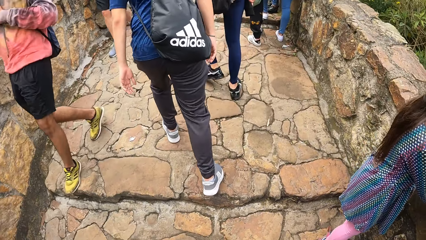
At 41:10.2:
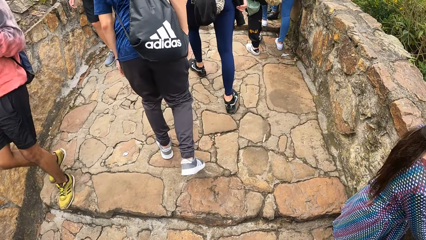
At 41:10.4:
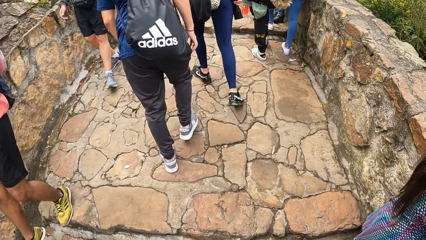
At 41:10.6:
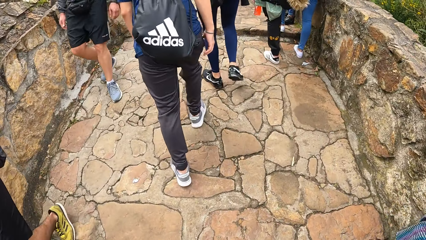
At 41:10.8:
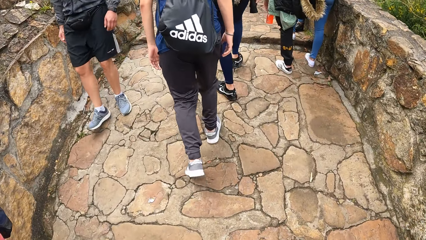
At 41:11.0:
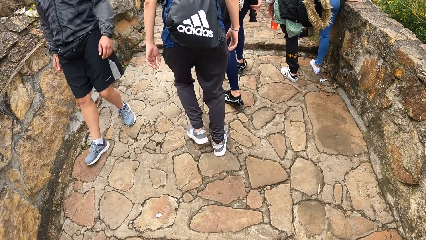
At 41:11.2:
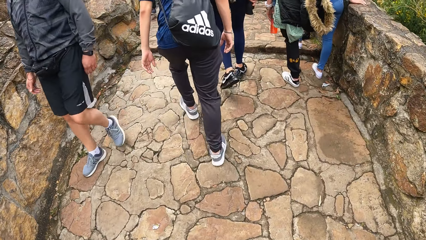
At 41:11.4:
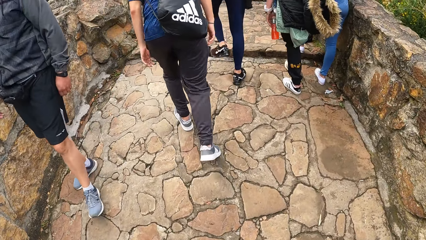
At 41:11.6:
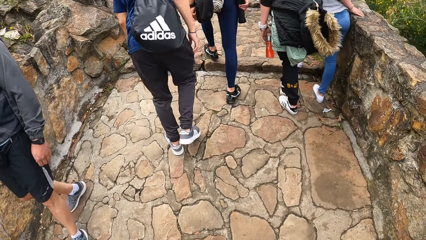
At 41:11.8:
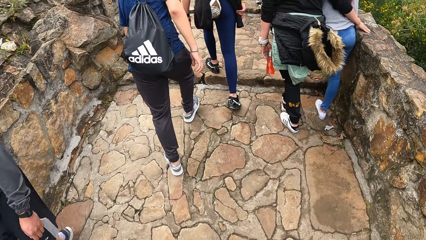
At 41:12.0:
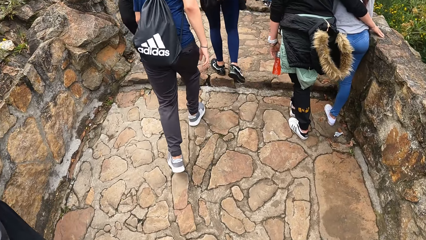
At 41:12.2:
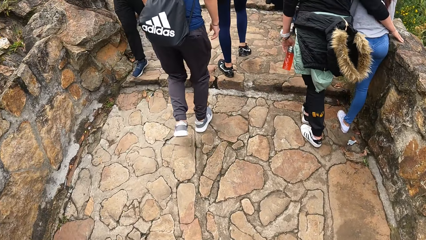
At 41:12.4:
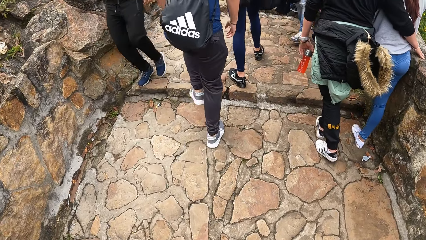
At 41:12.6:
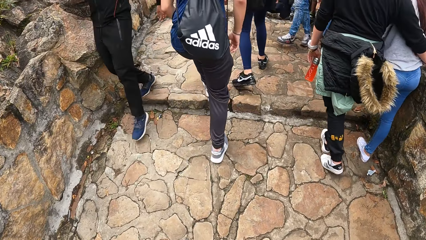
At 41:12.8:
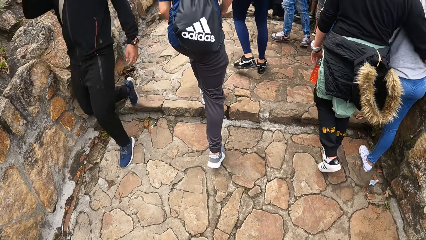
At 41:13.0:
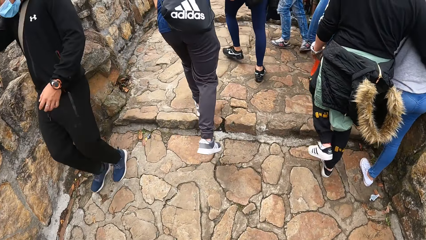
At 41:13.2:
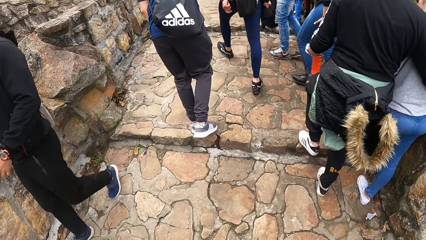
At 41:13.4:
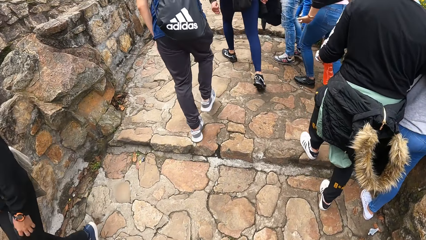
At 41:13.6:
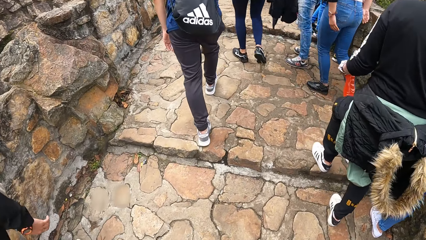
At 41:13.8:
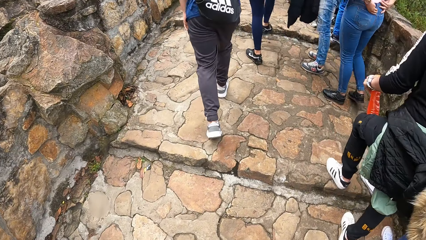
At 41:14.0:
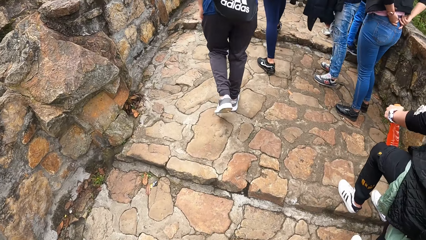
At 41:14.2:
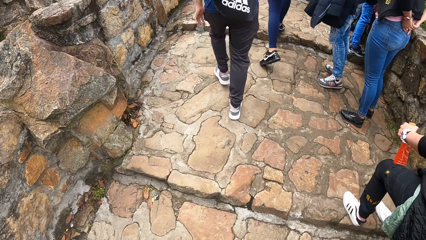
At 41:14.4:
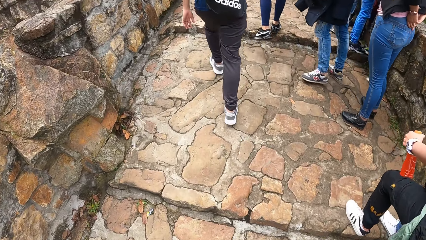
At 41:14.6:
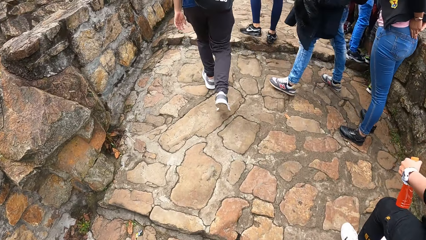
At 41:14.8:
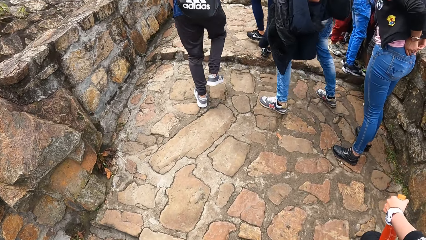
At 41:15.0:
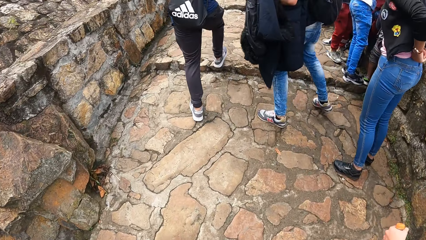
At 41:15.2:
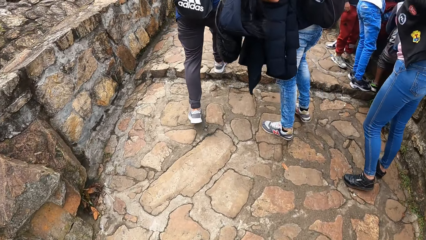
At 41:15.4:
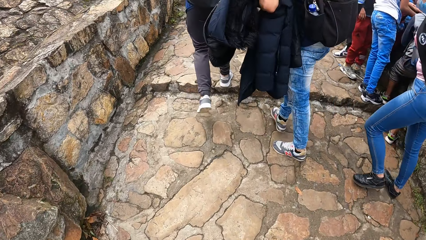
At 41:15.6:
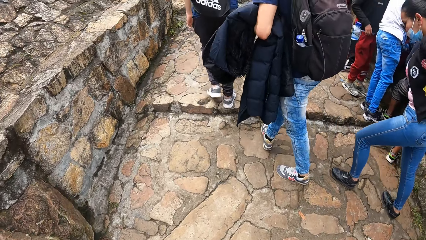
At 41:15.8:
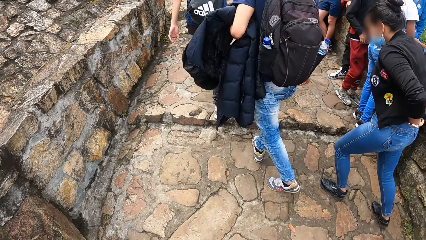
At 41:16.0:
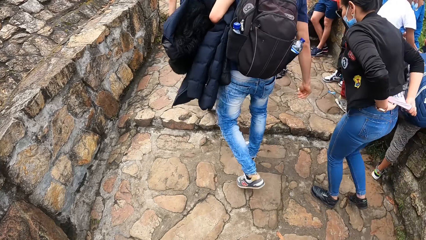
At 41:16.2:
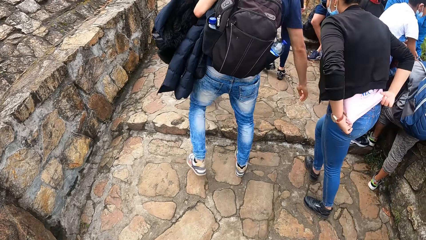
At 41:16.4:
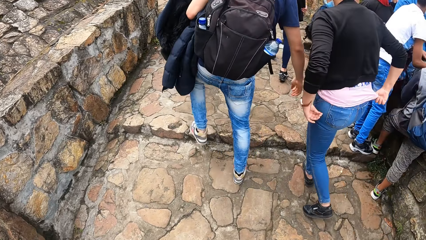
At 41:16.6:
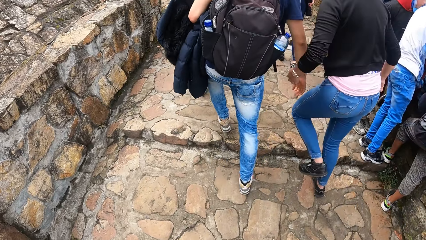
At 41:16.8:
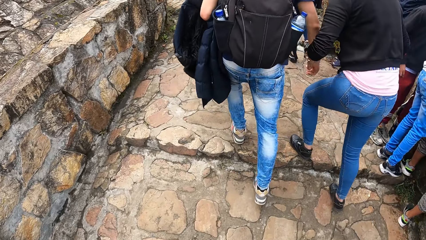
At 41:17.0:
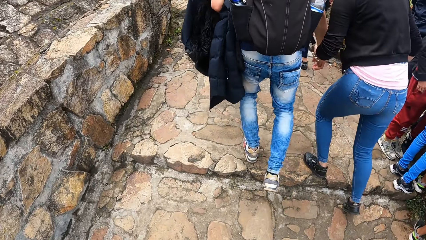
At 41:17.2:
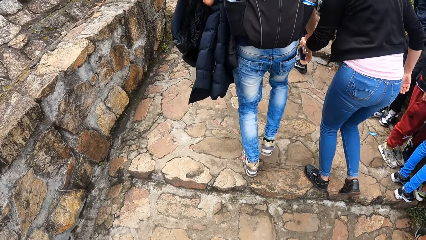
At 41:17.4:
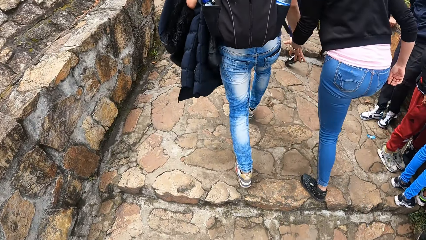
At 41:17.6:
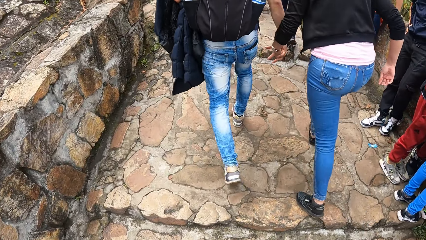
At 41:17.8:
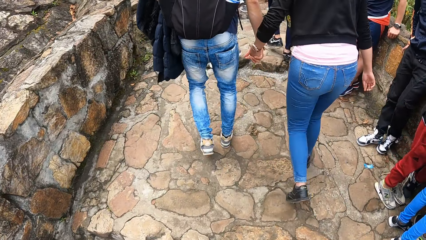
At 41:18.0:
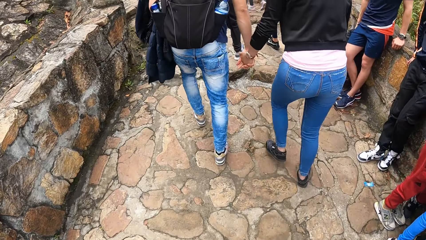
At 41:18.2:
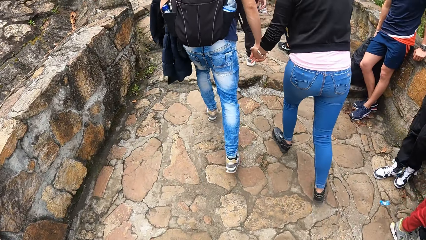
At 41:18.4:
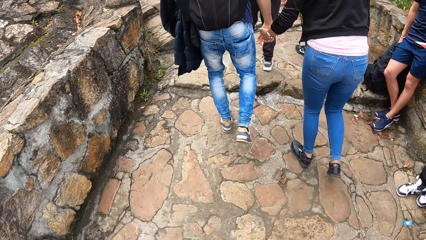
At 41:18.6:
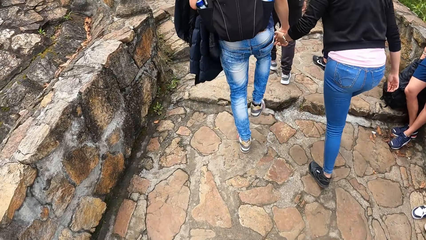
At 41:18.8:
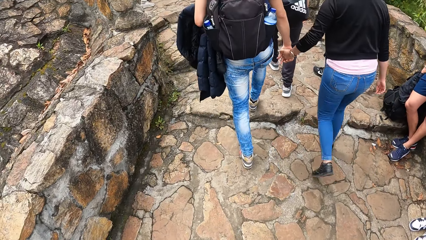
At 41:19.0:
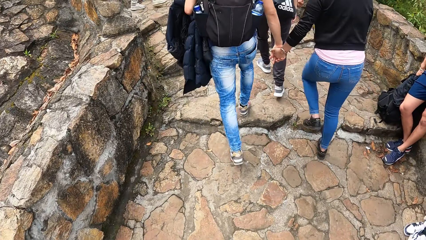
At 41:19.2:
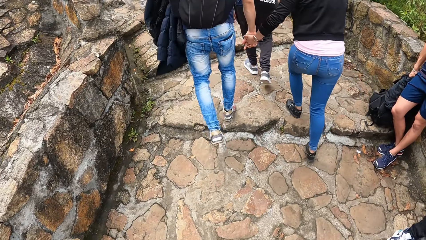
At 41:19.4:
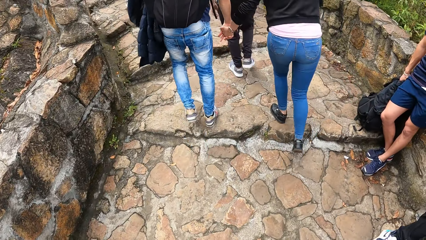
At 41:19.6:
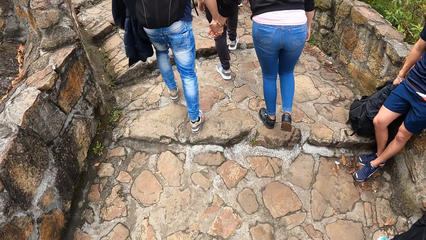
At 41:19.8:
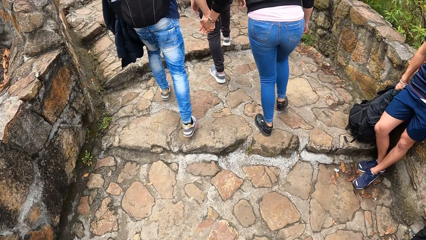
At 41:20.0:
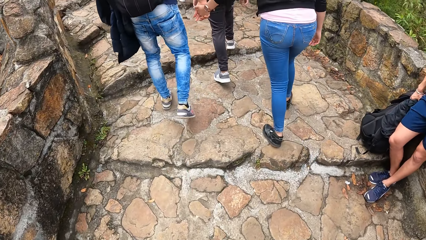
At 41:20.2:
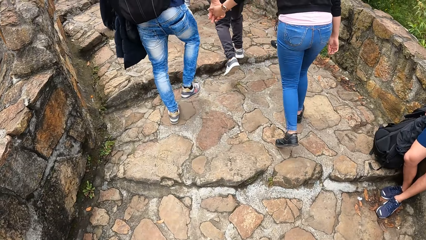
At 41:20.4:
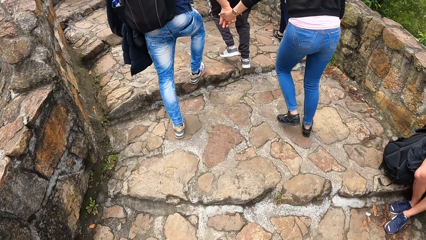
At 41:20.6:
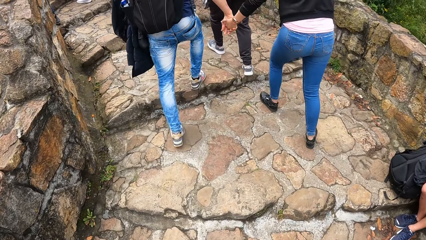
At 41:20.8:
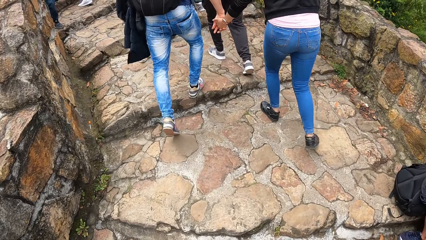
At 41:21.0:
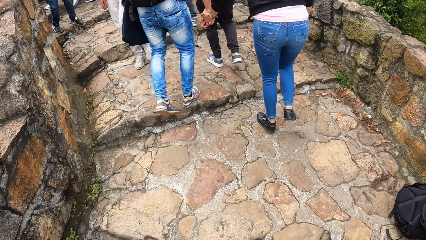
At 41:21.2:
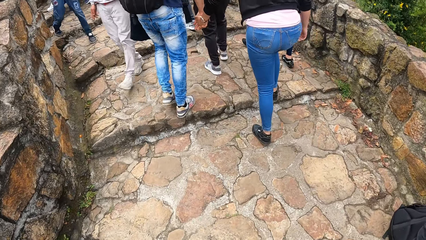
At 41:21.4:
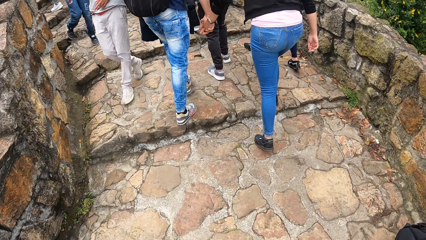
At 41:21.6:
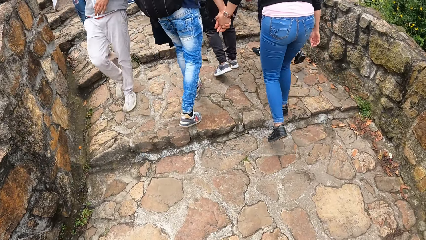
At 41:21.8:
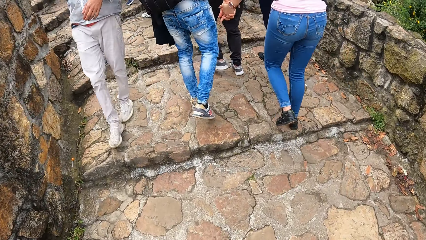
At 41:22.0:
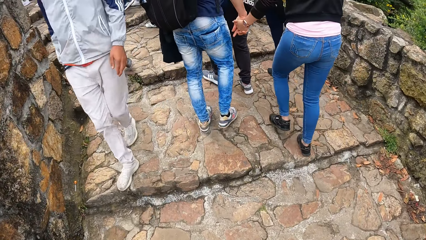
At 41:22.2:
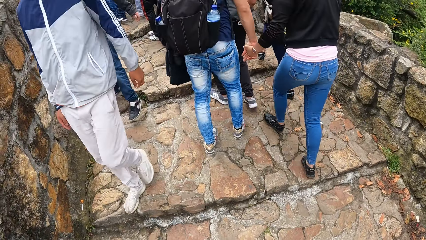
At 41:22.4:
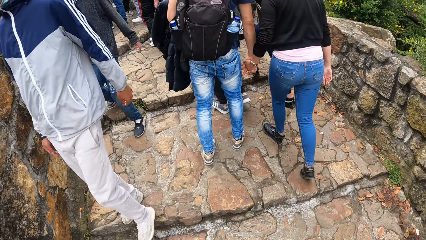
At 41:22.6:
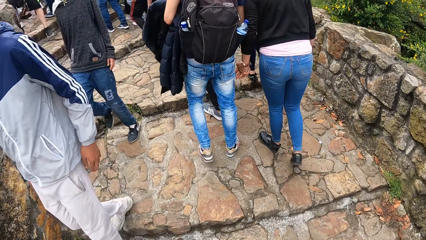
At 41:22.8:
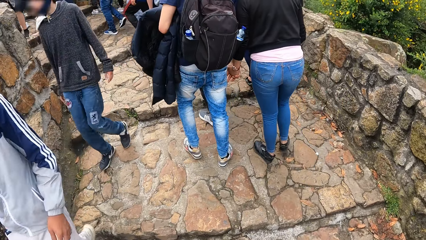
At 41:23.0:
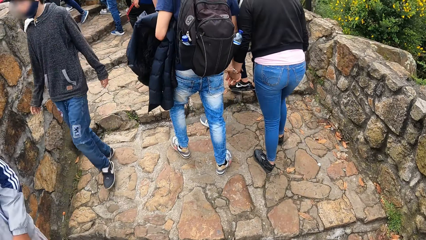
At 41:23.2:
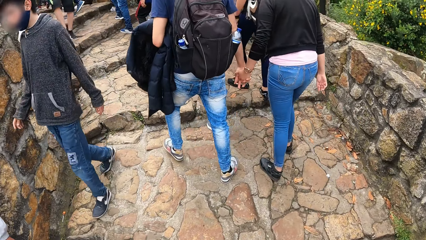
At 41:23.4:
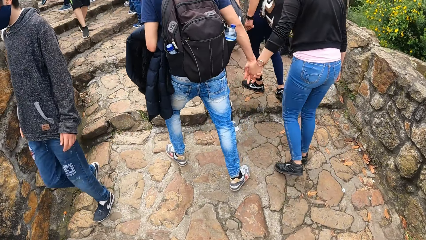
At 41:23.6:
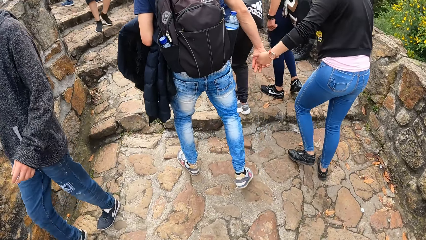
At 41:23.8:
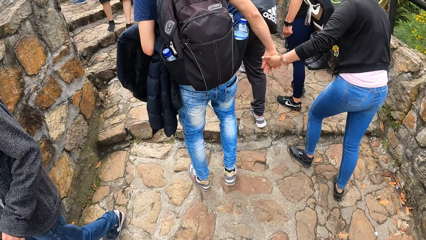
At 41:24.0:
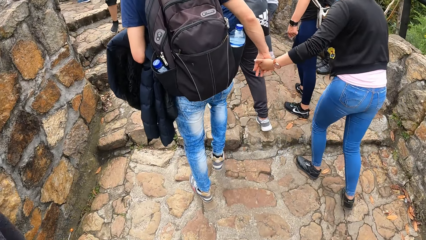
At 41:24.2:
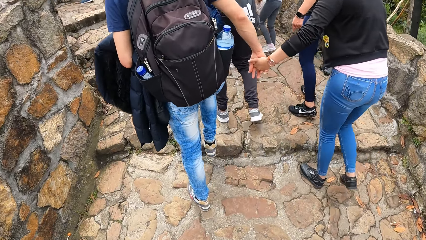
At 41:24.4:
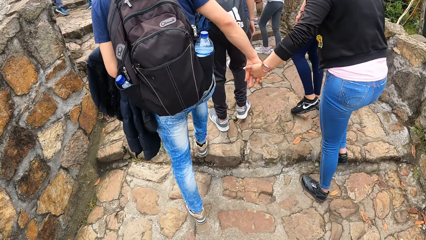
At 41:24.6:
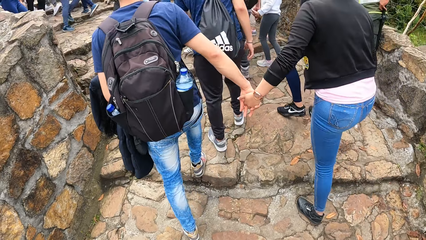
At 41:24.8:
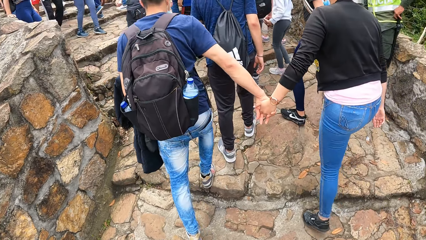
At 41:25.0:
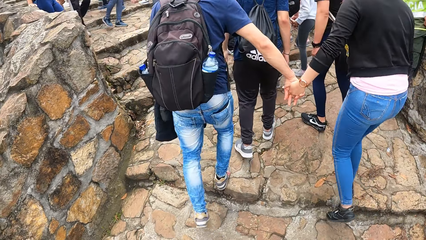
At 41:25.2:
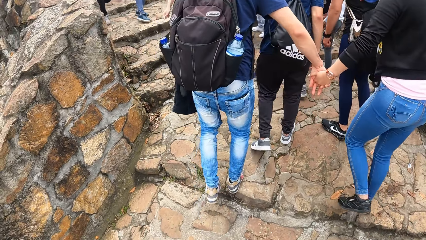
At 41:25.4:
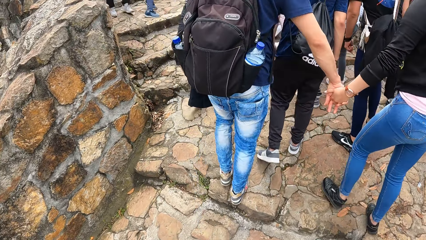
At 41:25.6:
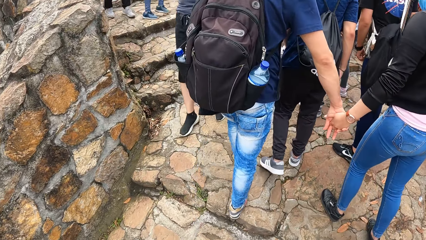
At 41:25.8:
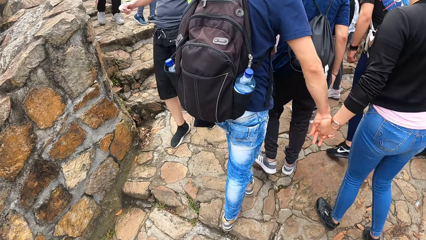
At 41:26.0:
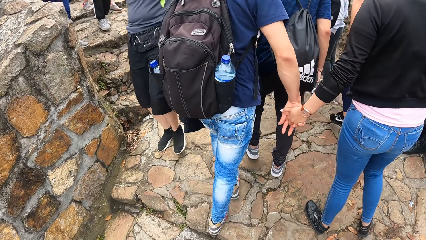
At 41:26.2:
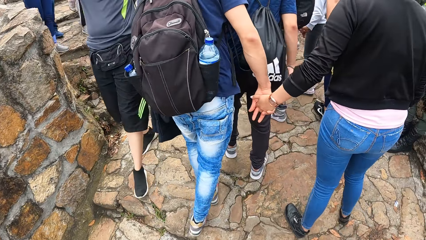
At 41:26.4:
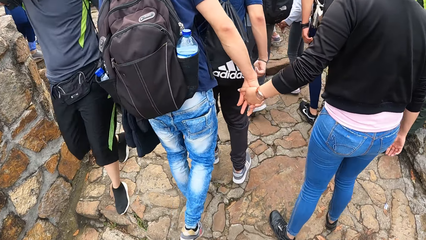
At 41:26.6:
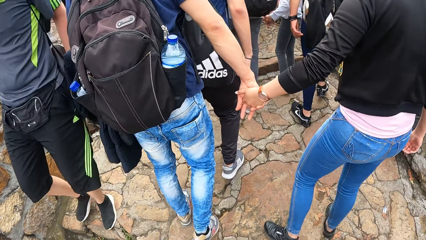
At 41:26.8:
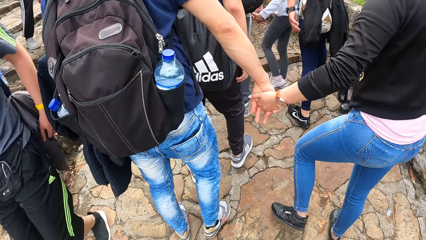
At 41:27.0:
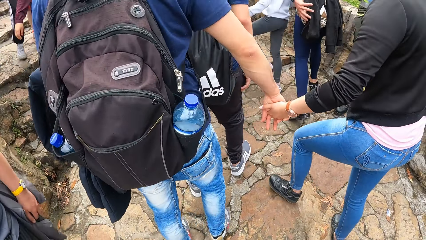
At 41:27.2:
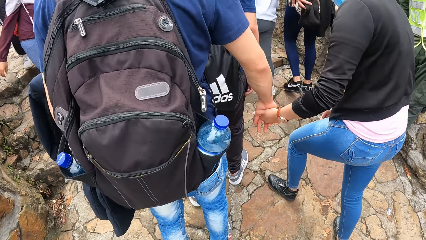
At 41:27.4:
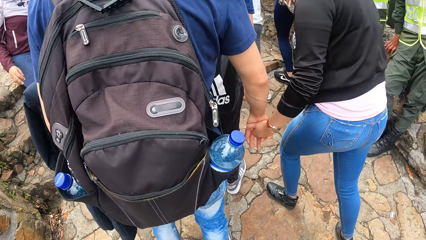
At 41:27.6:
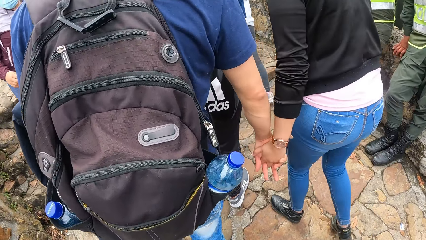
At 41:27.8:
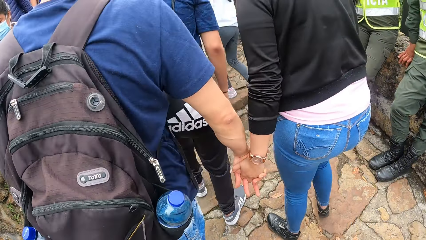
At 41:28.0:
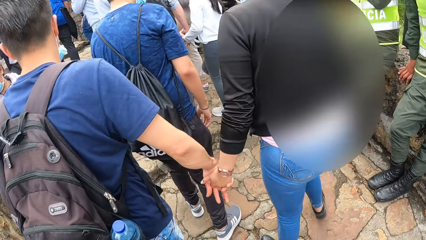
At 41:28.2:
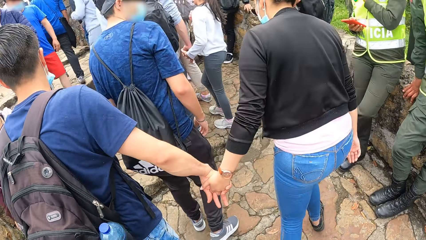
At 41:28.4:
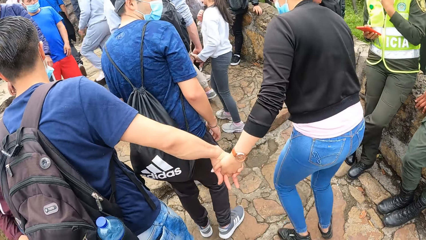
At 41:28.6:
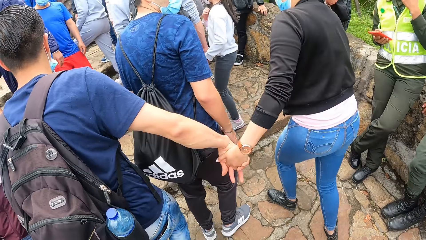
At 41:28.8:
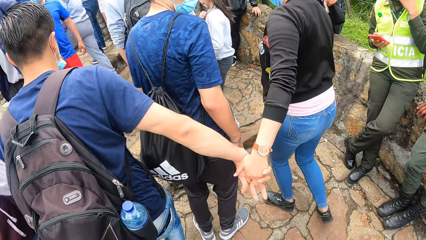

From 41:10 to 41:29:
A woman adjusts her trouser with her hands. The woman adjusts her top with her hands. The woman climbs up the stone path. The woman holds the right hand of a man with her left hand.
